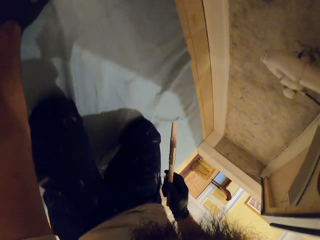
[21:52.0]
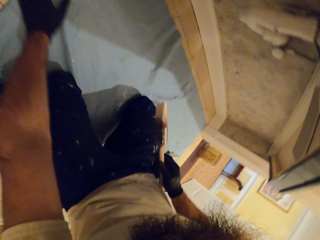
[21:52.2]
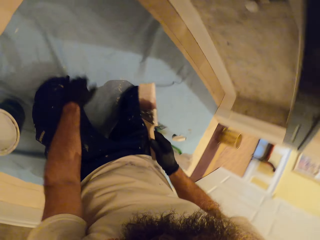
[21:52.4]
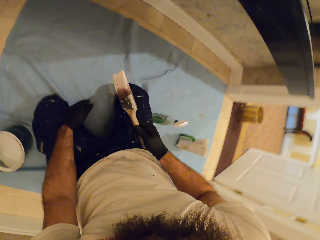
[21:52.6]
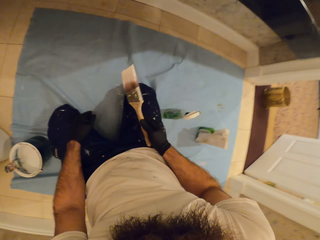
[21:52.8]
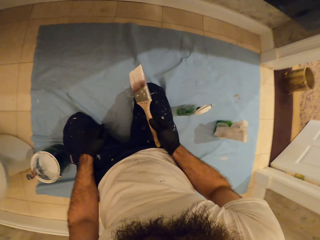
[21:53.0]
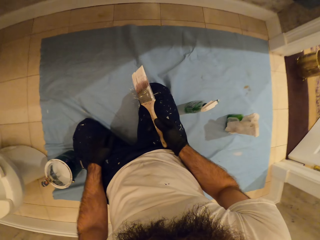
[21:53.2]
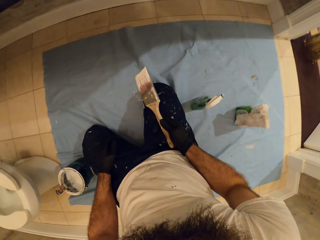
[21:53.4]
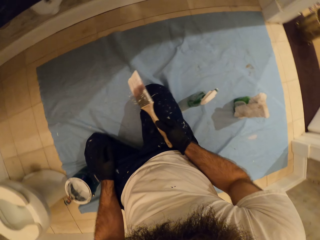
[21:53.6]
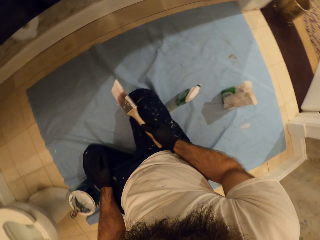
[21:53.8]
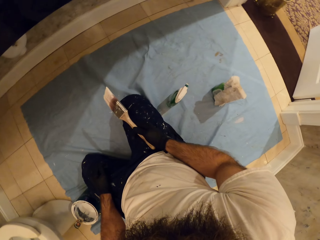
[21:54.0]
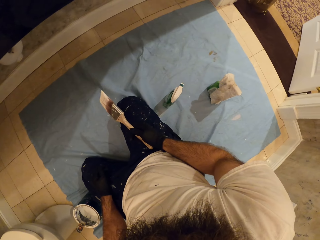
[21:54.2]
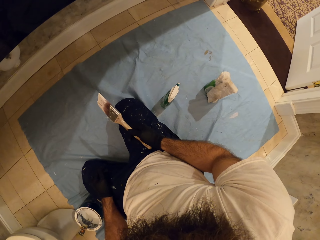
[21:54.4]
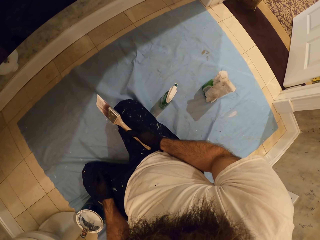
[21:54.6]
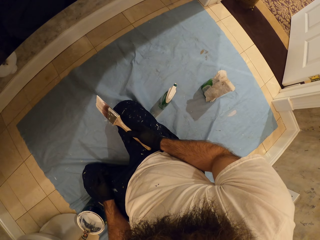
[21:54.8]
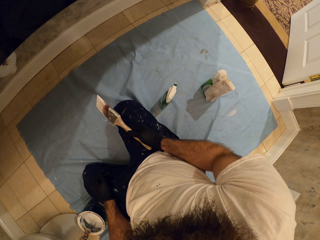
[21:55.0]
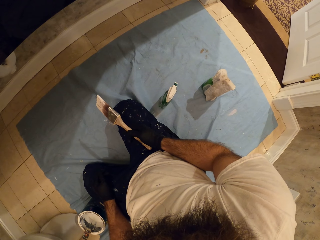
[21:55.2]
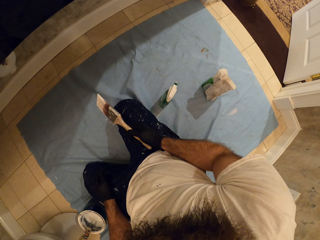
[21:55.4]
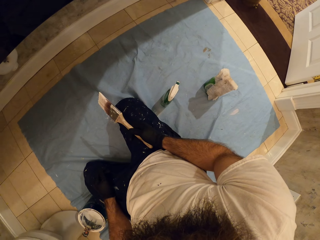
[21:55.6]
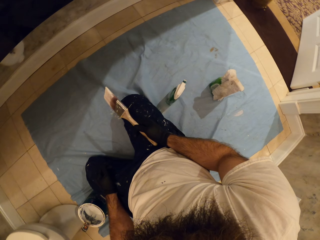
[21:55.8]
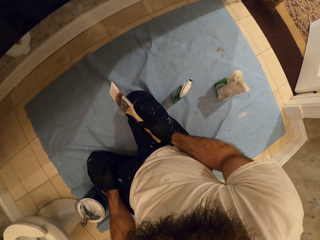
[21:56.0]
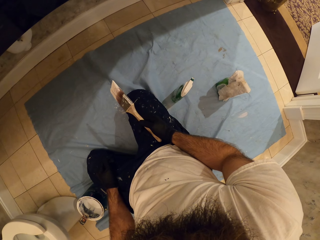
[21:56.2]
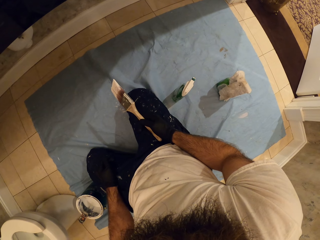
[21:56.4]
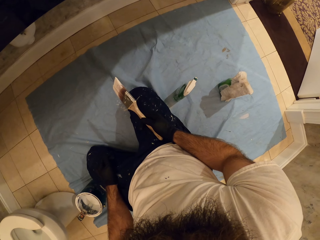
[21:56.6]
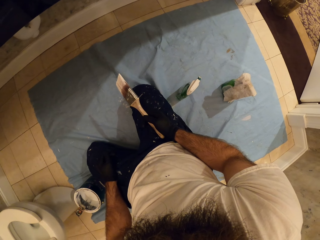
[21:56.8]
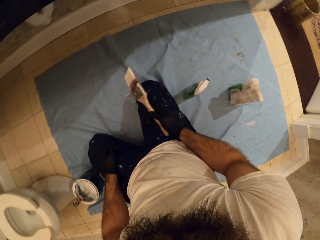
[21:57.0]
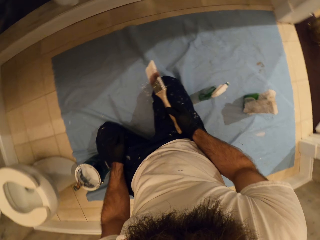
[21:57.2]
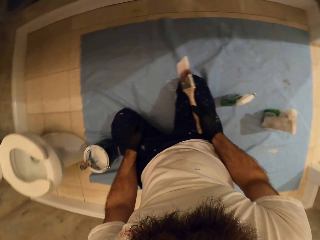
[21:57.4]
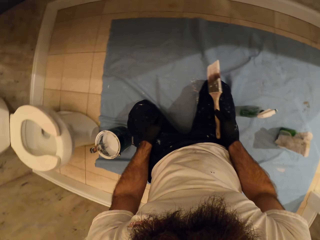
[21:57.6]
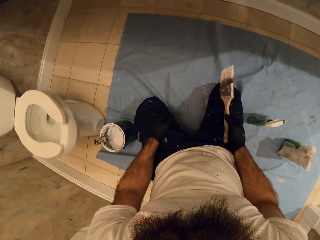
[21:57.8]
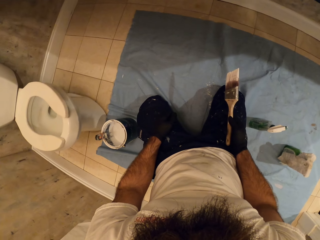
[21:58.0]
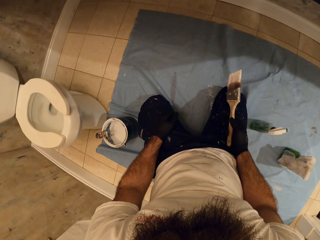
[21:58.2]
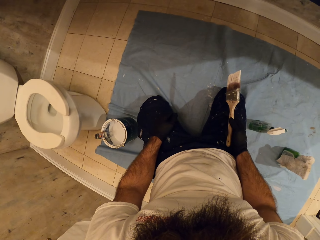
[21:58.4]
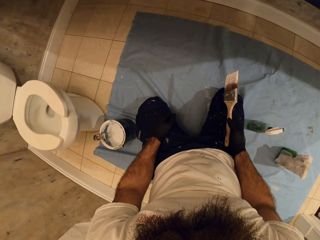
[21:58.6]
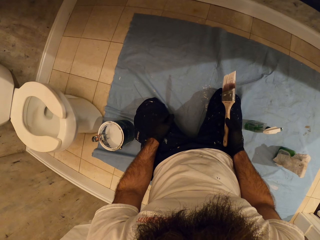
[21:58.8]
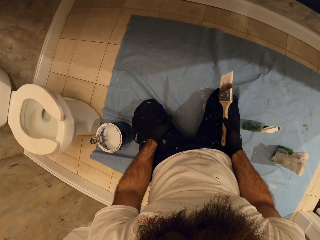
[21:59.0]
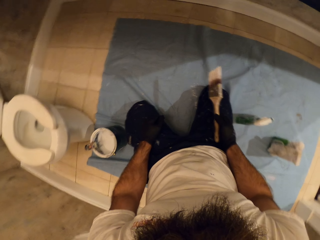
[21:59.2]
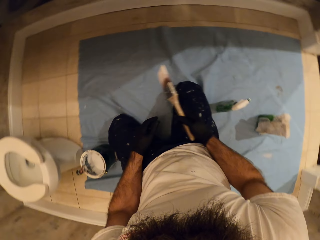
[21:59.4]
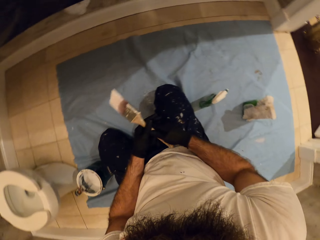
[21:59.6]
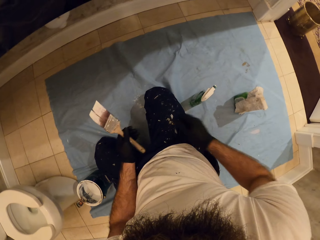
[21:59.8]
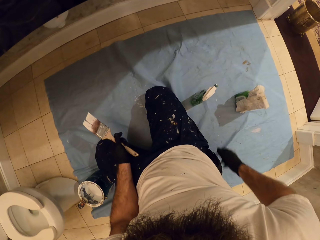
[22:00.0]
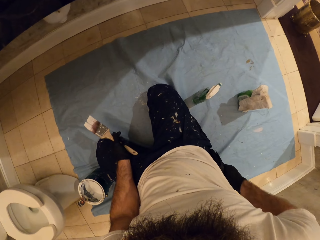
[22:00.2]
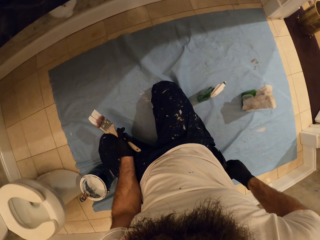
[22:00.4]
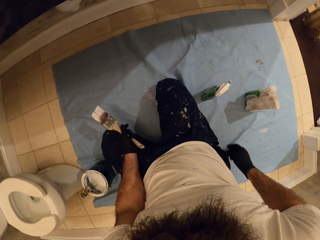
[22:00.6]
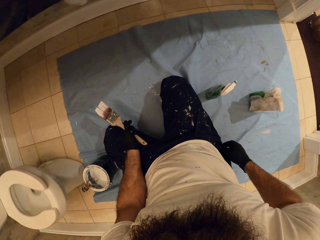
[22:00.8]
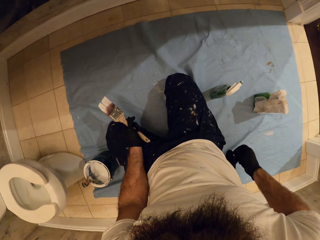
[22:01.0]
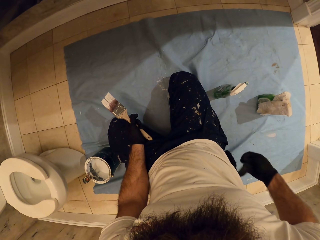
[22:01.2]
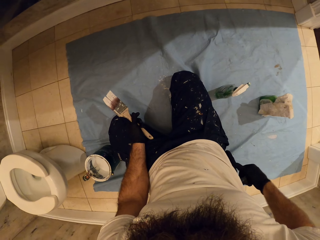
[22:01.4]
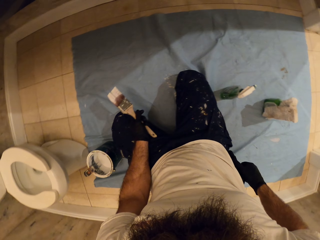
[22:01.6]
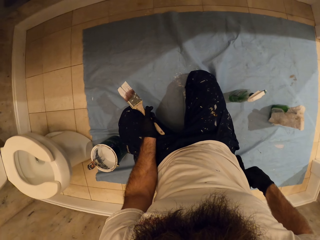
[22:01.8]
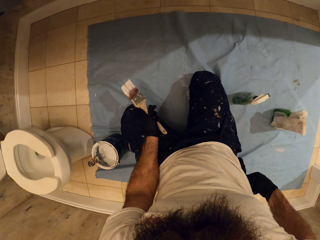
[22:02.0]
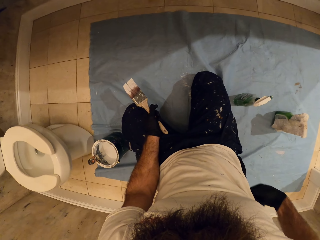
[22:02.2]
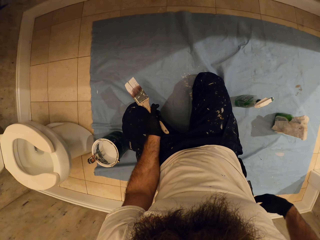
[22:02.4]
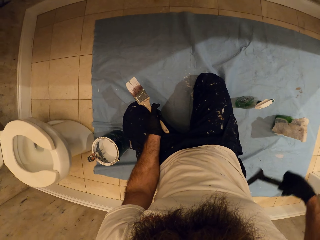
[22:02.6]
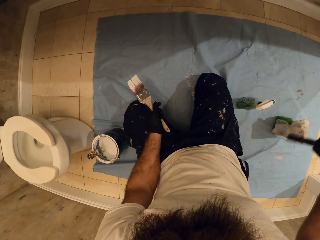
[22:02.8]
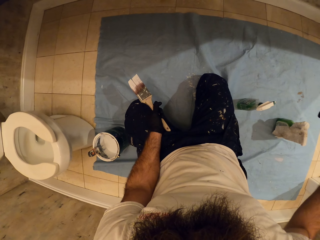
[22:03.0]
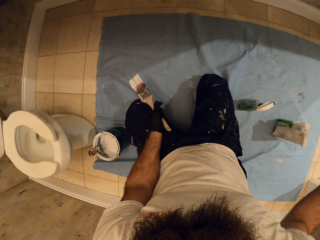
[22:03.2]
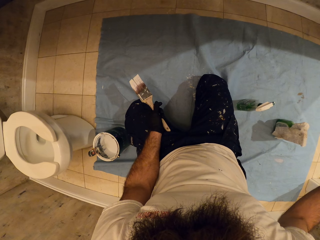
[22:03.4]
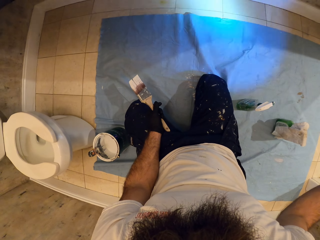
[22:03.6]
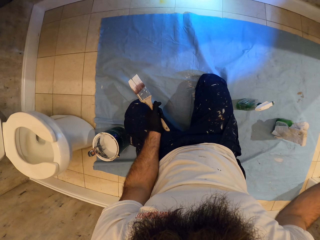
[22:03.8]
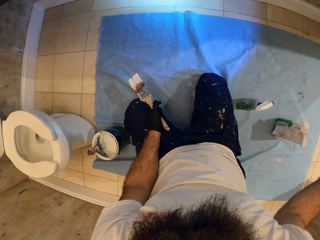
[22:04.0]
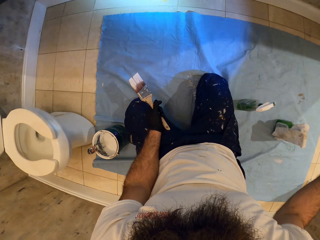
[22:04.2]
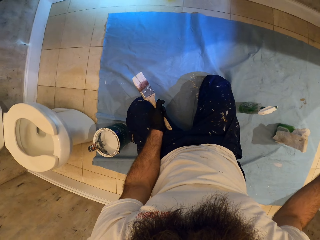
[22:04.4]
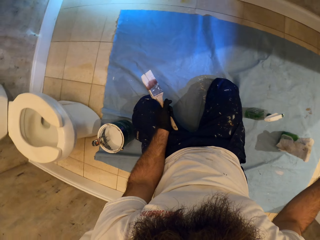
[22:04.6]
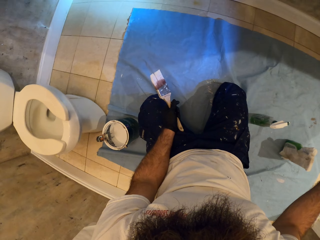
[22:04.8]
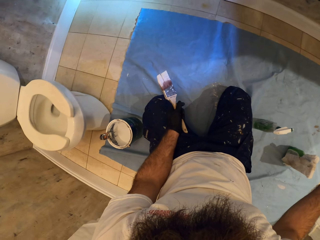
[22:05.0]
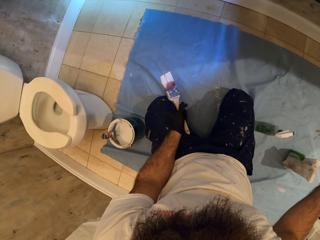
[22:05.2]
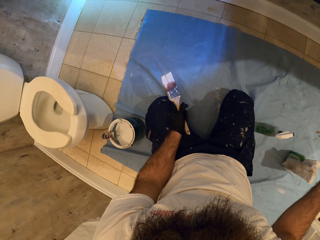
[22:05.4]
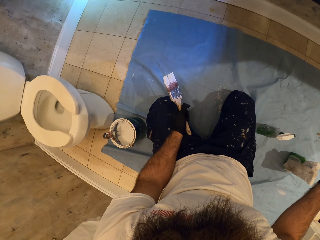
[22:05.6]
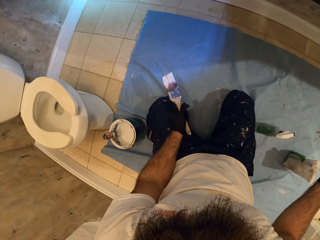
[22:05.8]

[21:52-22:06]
The camera wearer stops to paint. He passes the paintbrush from his right hand to his left hand in the toilet. He brings out a torch from a pouch around his waist with his right hand. He uses the torch.

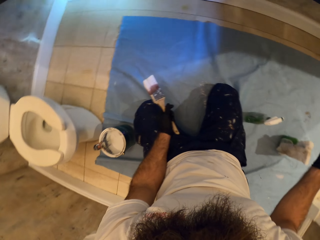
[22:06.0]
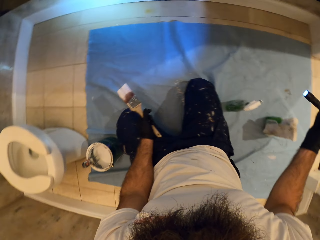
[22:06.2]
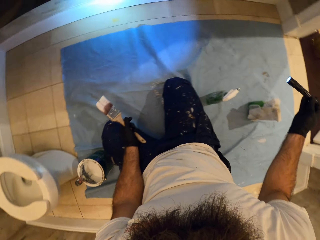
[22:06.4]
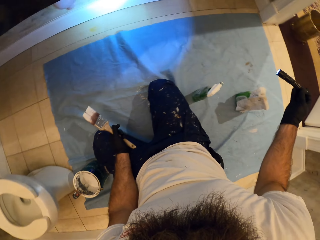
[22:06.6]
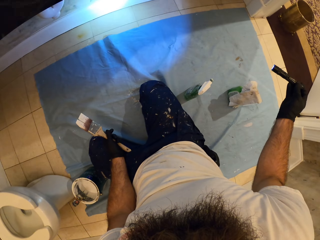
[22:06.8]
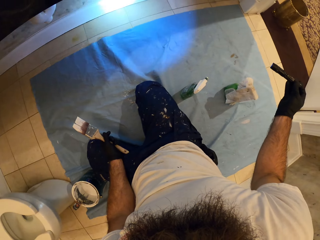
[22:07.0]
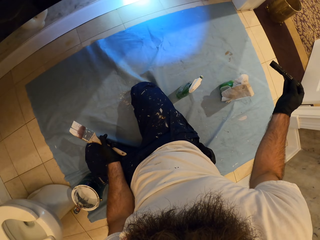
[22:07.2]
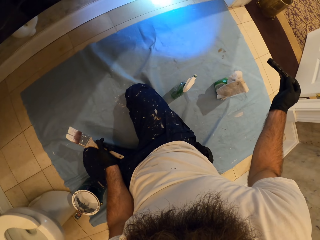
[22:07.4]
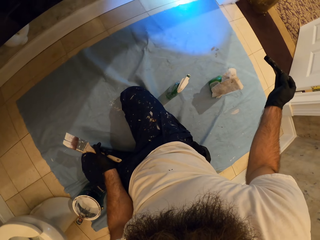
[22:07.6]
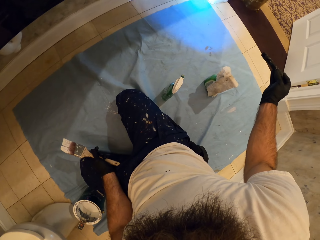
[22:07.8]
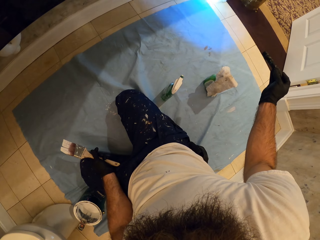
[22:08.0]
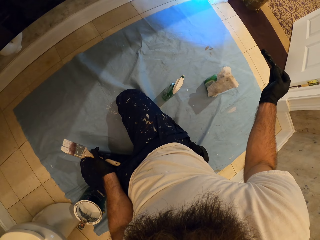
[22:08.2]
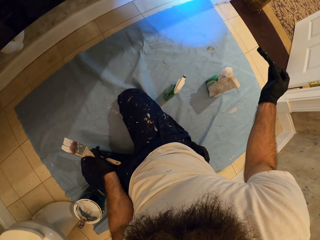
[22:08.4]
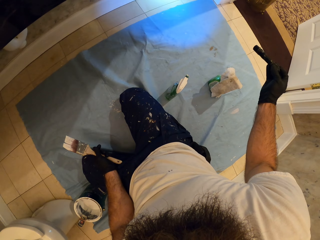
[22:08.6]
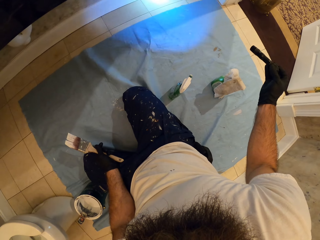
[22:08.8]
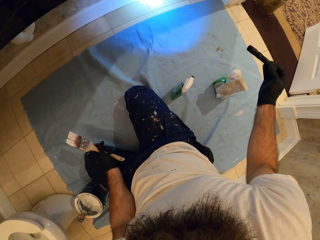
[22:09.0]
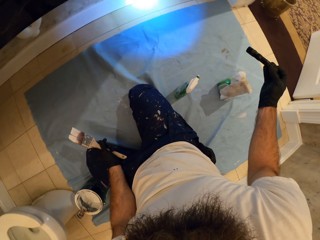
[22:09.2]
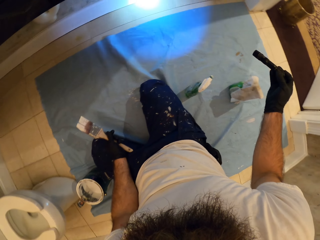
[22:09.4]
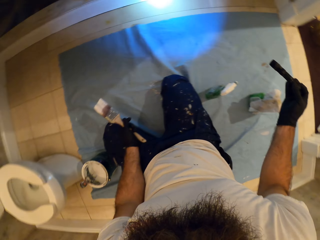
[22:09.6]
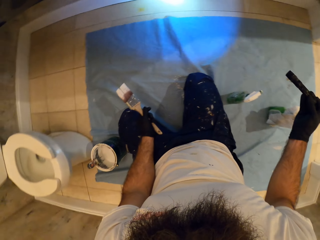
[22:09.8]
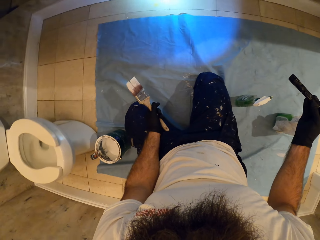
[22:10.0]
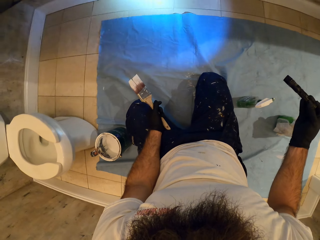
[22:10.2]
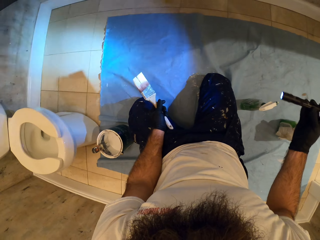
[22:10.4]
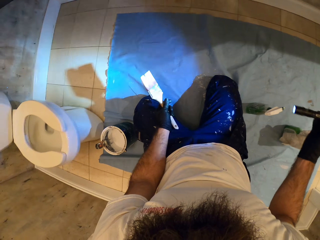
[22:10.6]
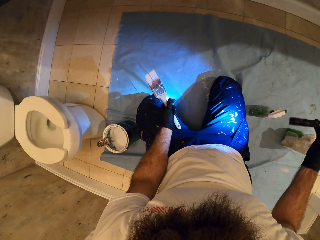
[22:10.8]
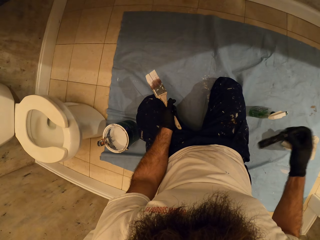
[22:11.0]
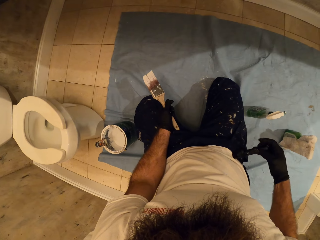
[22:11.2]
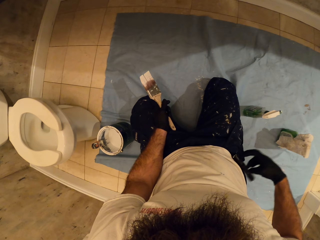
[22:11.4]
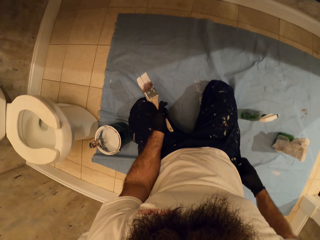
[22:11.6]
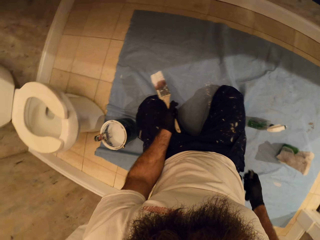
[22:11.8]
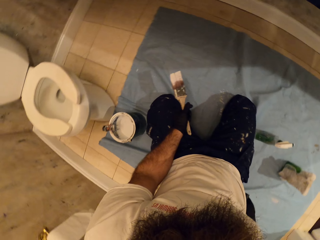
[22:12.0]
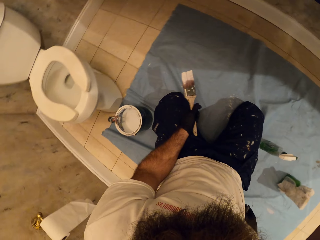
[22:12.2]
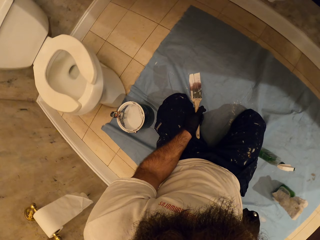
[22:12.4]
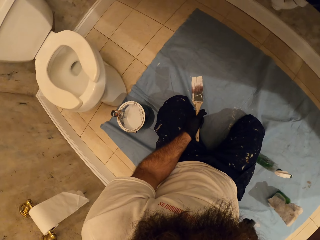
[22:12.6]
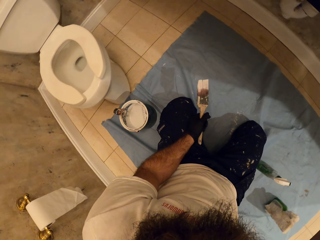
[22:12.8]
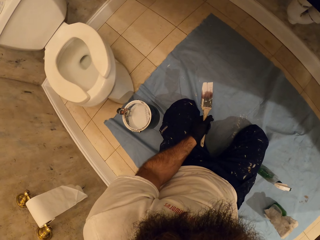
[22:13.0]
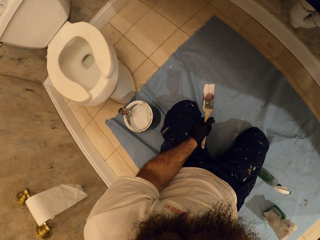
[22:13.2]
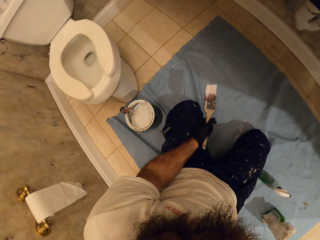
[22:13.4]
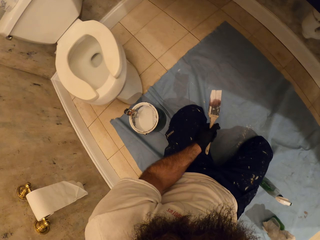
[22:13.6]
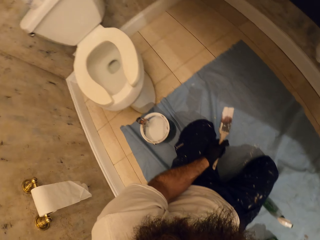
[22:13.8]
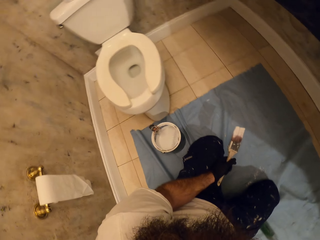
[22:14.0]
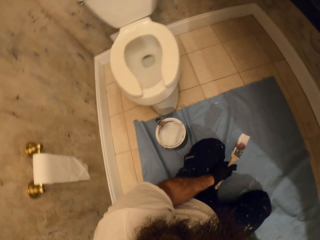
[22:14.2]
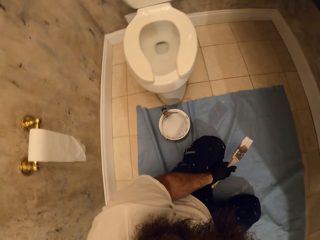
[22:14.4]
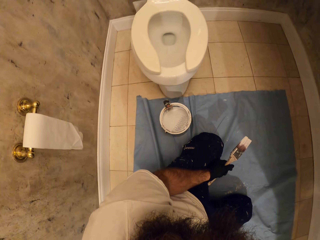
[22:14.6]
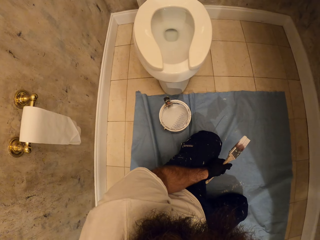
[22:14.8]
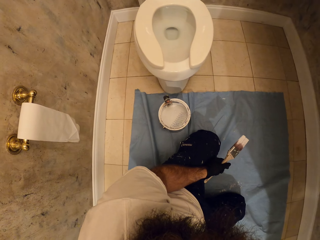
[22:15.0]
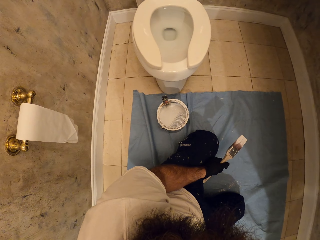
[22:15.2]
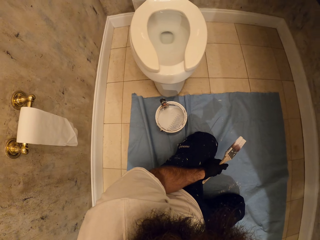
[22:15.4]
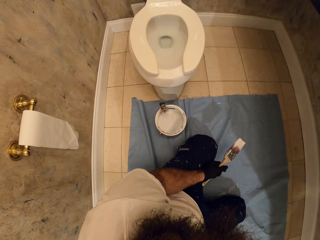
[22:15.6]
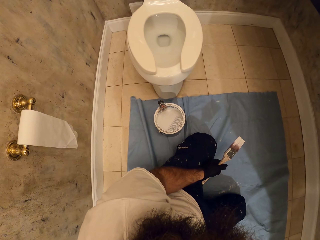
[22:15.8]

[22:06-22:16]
The camera wearer points the torch on the wall with his right hand. He puts off the torch in the toilet with his right hand. He puts the torch back in the pouch around his waist with his right hand.
